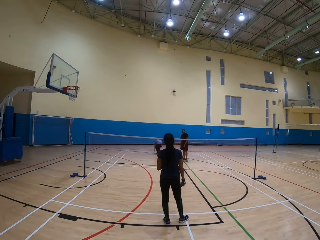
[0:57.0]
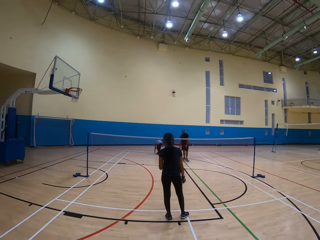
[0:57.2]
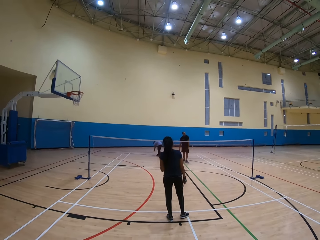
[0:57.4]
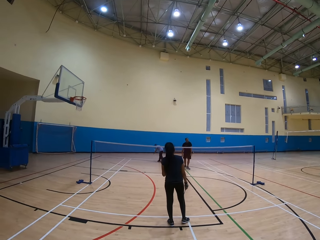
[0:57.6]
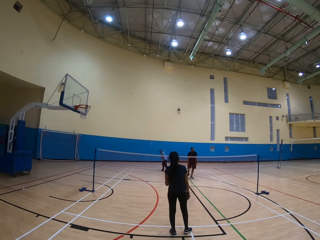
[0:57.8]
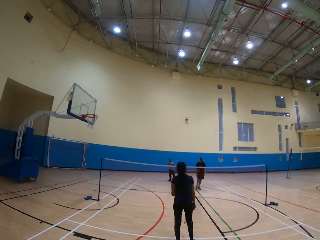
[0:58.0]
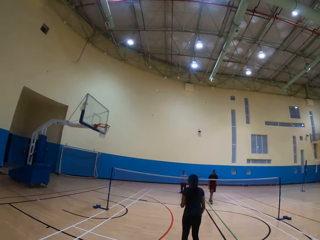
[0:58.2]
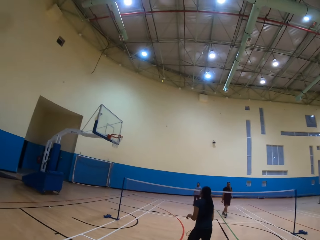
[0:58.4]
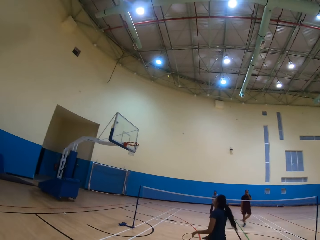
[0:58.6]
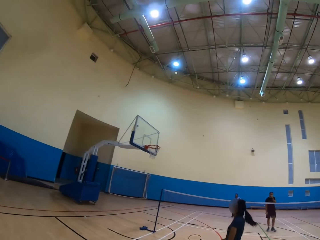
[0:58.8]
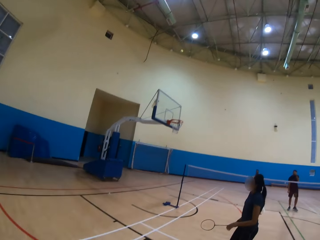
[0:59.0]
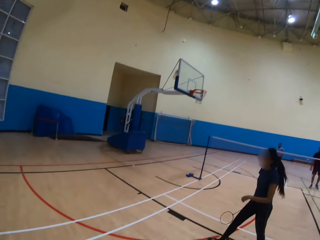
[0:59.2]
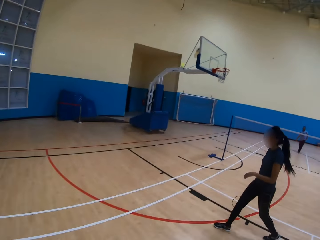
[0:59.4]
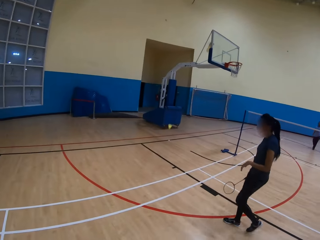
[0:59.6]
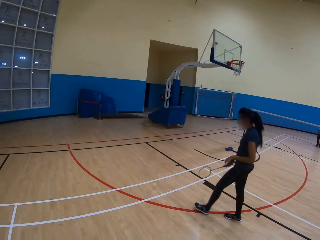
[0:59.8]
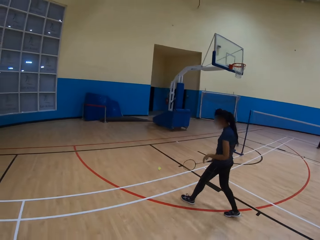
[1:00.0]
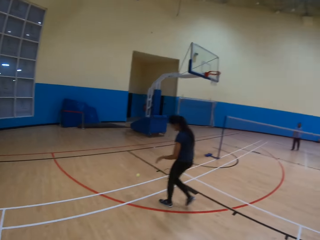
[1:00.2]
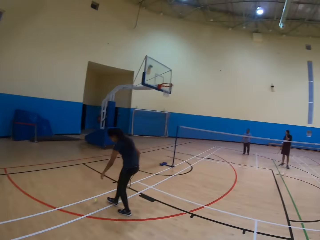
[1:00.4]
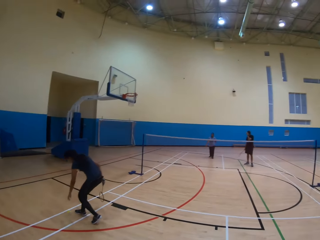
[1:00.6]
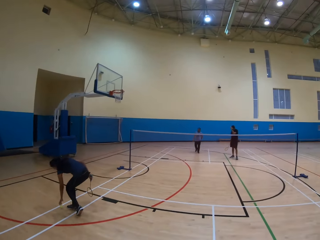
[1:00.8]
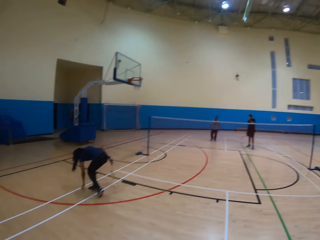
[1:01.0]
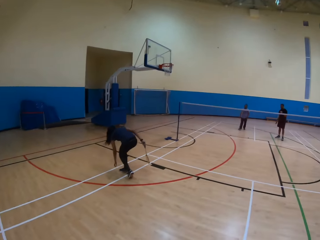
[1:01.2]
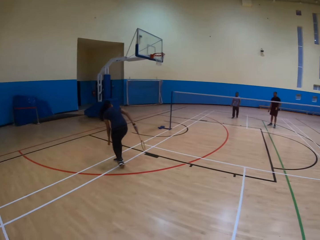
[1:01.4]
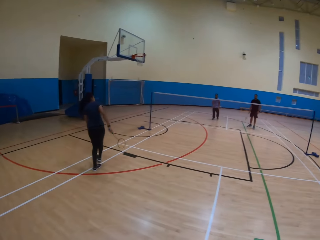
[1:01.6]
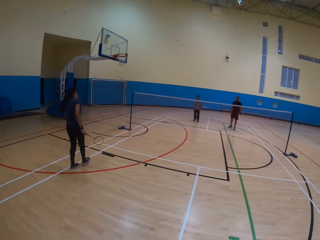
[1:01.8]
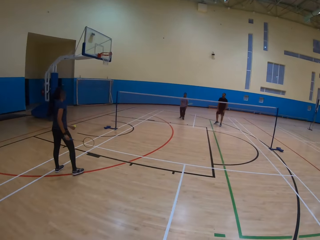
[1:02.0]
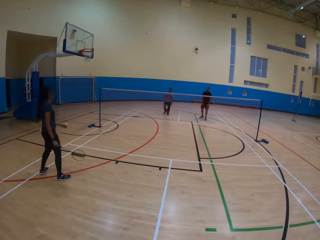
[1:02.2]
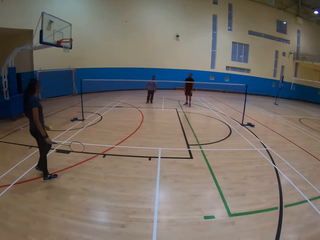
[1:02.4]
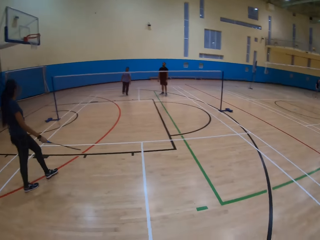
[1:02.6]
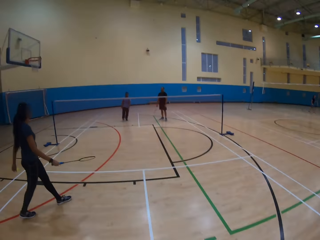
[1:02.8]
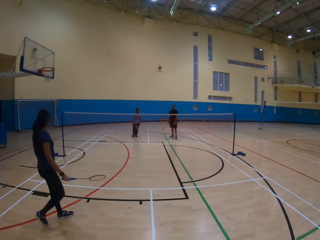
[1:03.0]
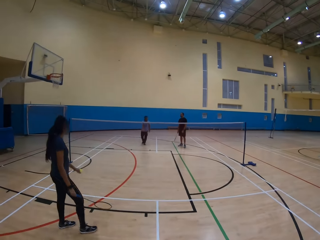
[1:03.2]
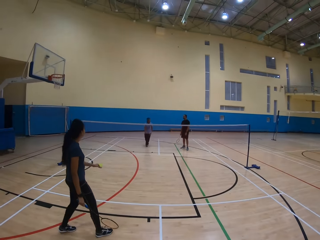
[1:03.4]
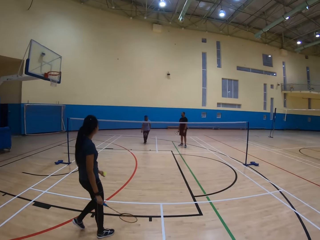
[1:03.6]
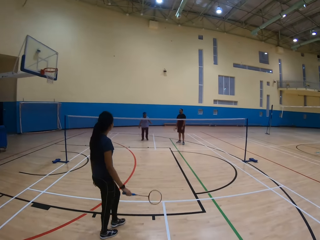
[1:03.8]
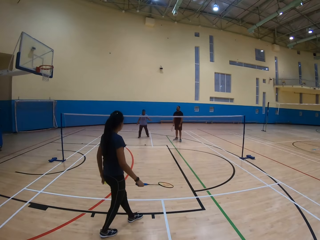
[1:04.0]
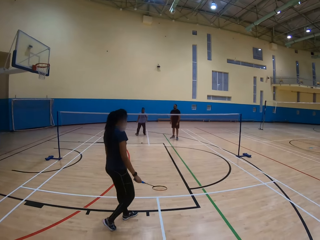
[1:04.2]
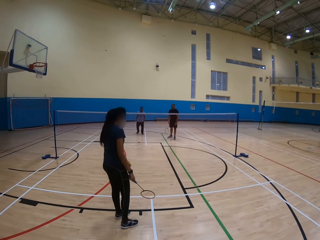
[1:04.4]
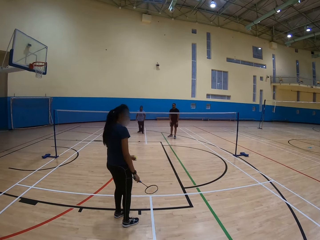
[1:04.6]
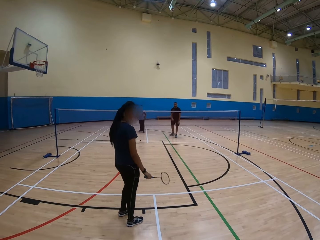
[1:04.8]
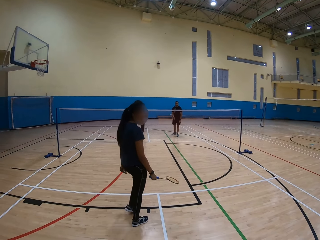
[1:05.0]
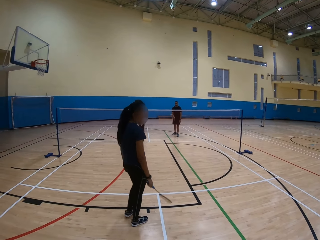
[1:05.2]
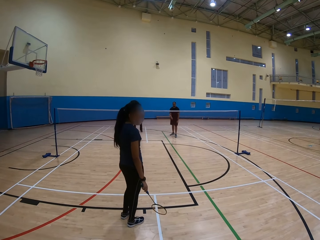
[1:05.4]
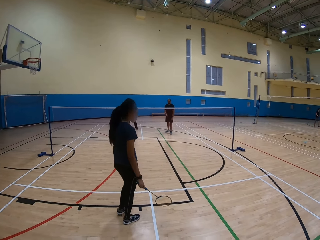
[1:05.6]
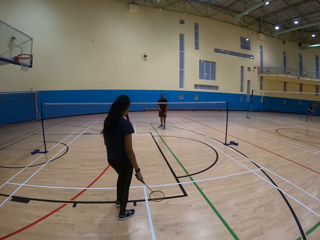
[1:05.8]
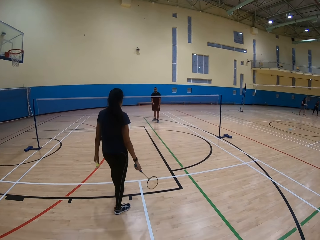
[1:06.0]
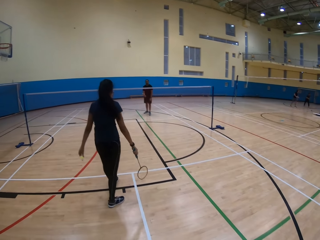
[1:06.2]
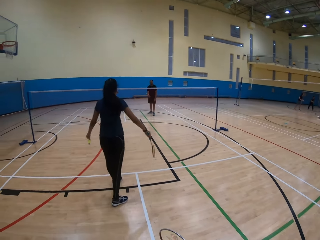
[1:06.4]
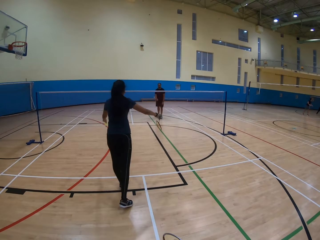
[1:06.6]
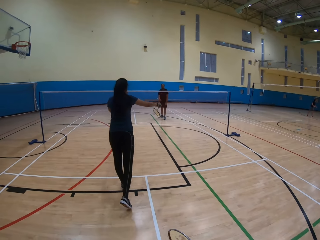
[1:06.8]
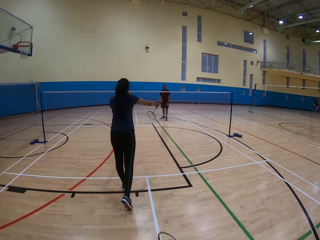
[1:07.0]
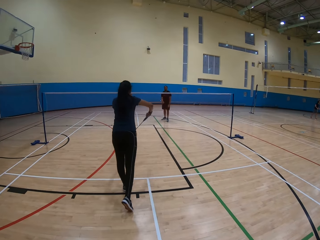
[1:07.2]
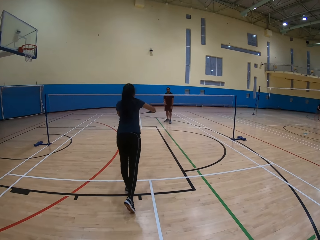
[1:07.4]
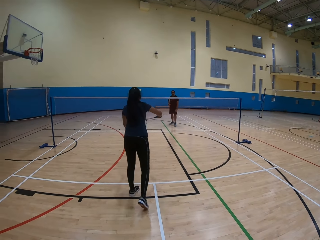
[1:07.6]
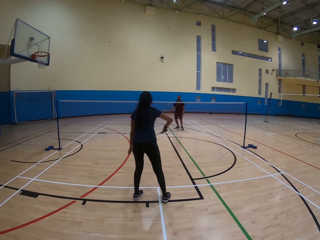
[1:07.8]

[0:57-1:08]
The man collects the ball. The woman moves her body. The man throws the ball. The woman moves around. The woman picks up the shuttlecock from the floor. The woman moves around and looks backward.

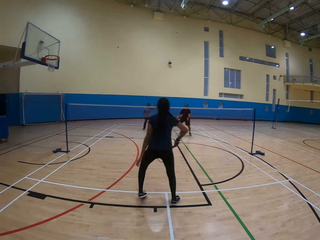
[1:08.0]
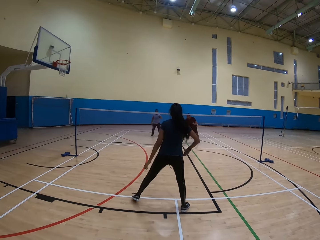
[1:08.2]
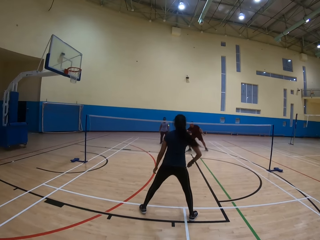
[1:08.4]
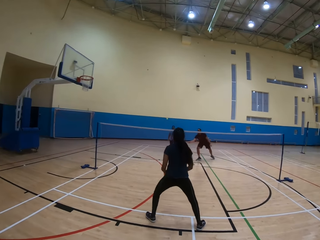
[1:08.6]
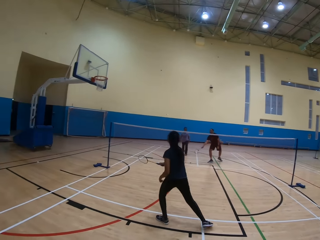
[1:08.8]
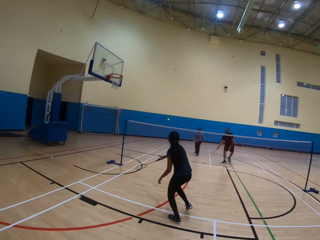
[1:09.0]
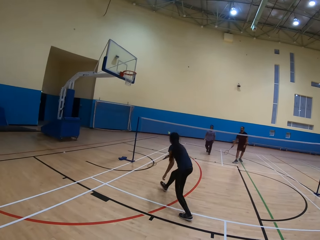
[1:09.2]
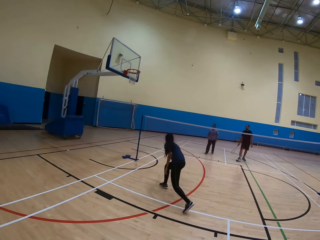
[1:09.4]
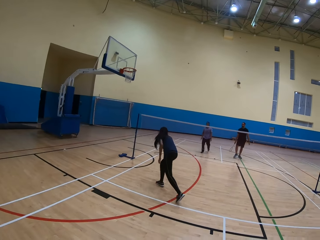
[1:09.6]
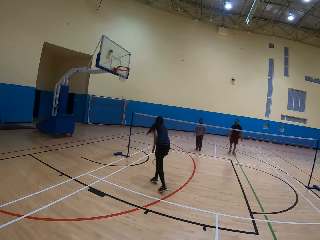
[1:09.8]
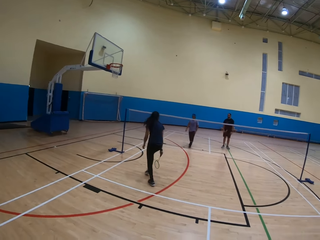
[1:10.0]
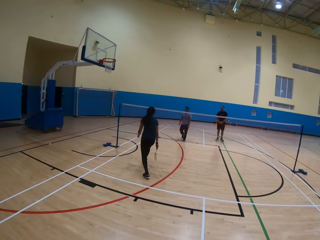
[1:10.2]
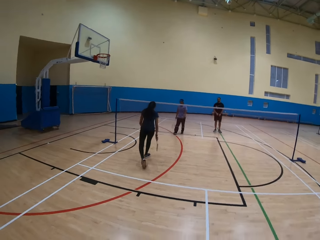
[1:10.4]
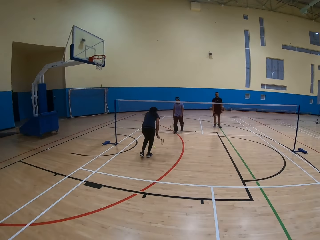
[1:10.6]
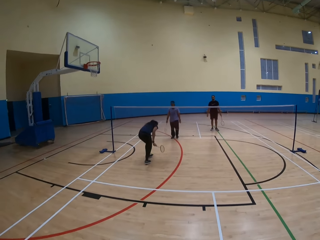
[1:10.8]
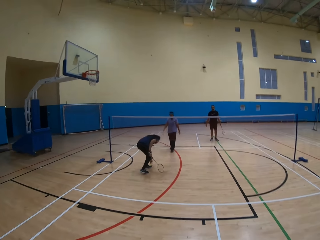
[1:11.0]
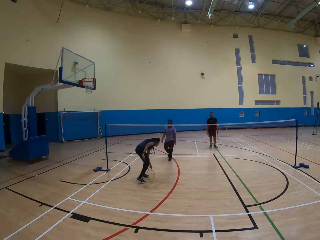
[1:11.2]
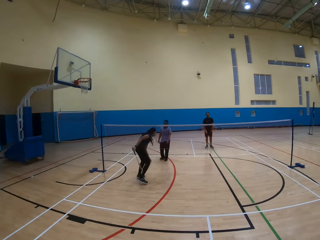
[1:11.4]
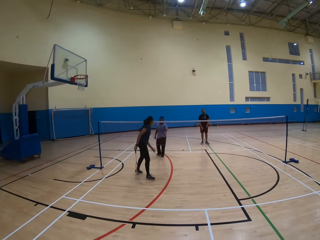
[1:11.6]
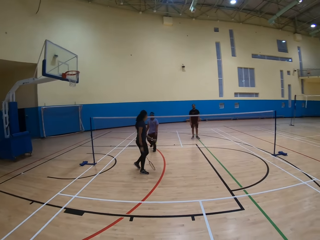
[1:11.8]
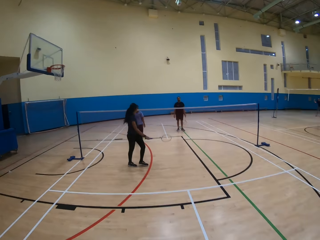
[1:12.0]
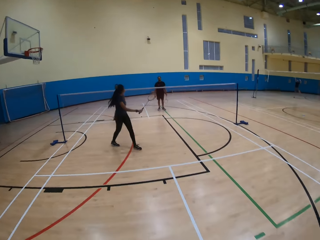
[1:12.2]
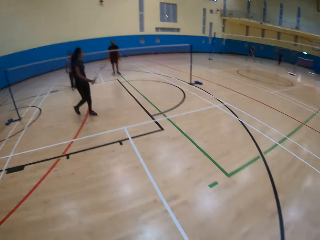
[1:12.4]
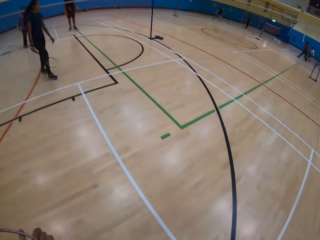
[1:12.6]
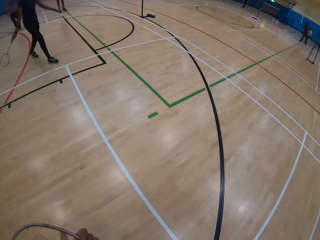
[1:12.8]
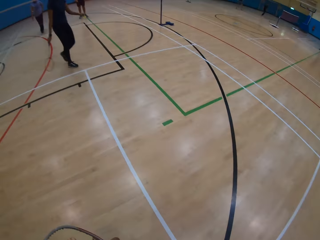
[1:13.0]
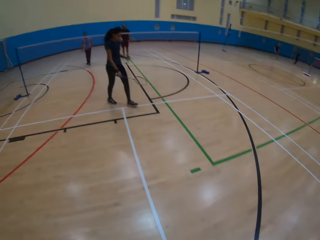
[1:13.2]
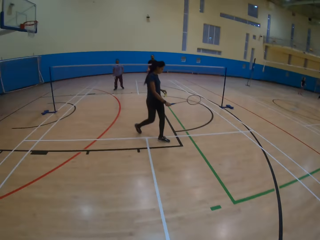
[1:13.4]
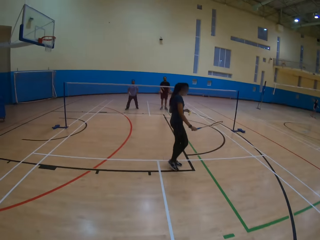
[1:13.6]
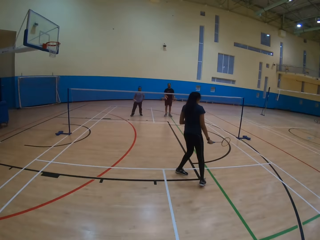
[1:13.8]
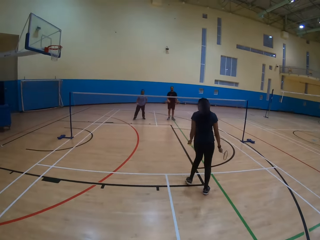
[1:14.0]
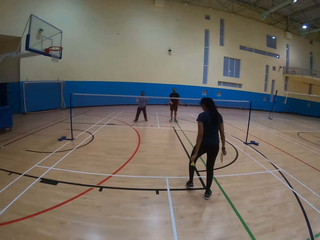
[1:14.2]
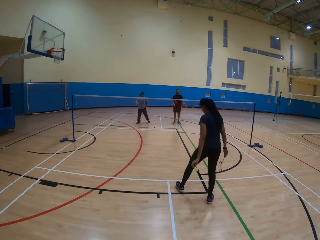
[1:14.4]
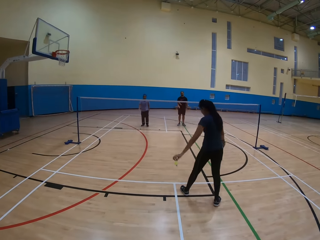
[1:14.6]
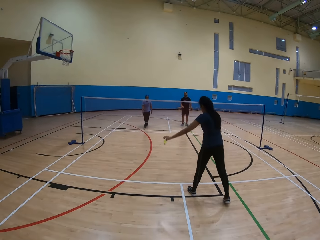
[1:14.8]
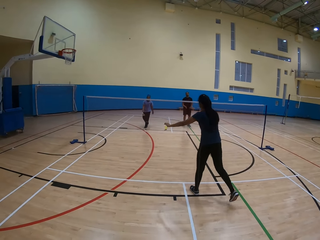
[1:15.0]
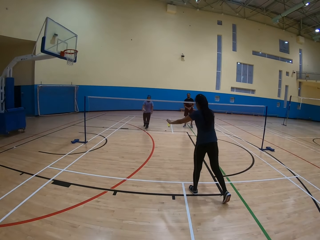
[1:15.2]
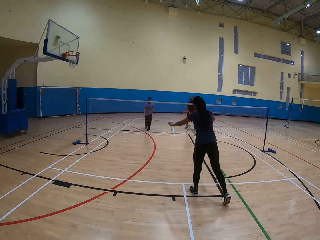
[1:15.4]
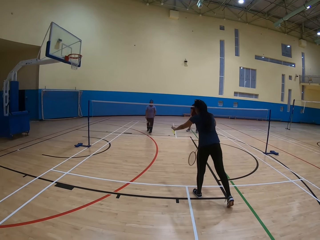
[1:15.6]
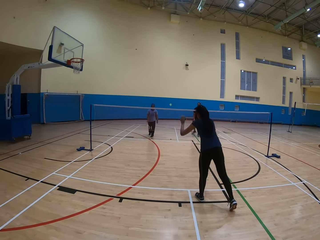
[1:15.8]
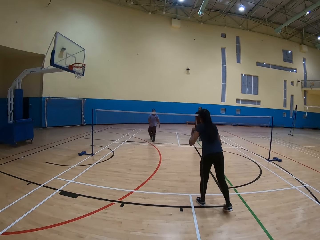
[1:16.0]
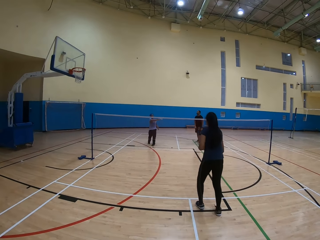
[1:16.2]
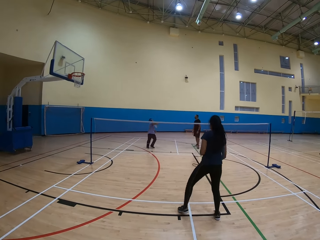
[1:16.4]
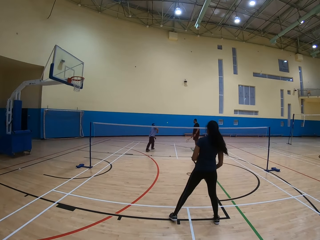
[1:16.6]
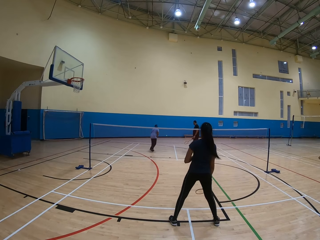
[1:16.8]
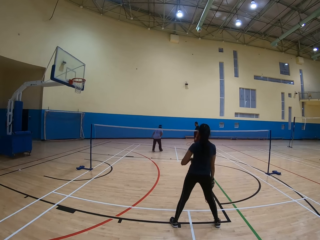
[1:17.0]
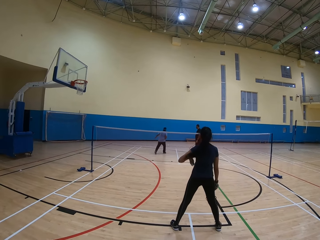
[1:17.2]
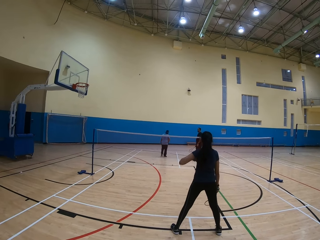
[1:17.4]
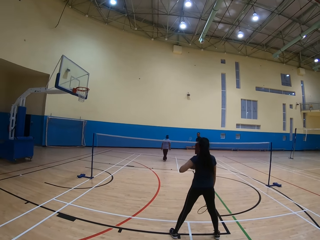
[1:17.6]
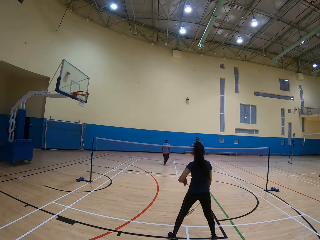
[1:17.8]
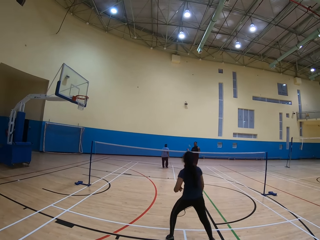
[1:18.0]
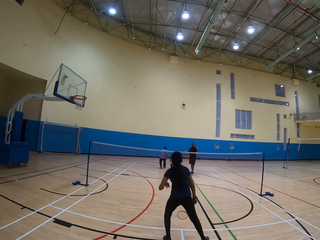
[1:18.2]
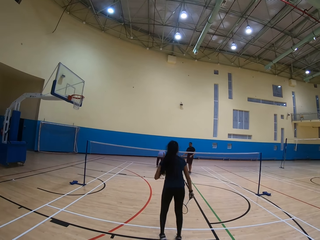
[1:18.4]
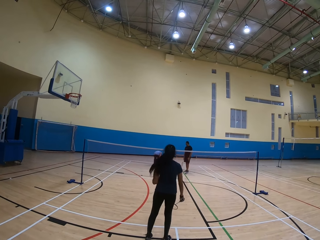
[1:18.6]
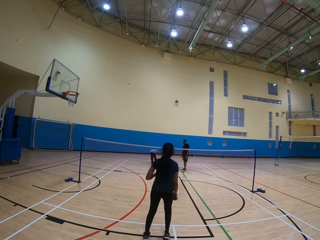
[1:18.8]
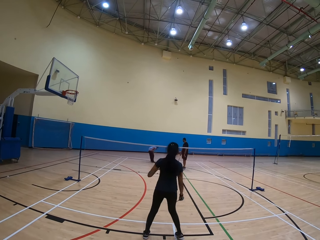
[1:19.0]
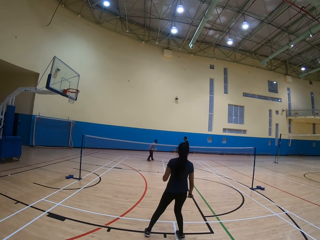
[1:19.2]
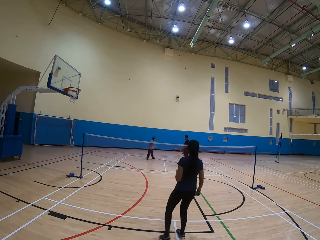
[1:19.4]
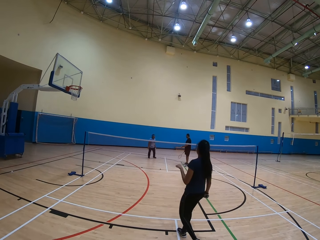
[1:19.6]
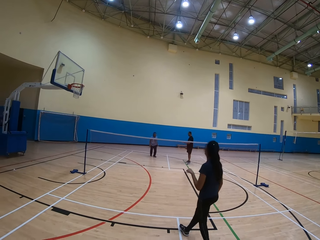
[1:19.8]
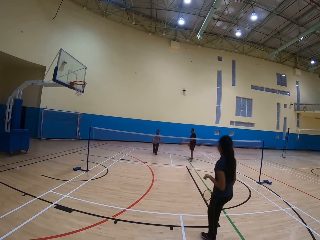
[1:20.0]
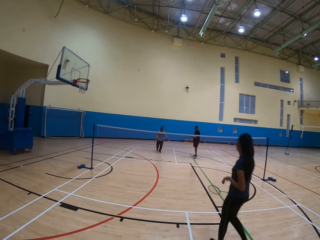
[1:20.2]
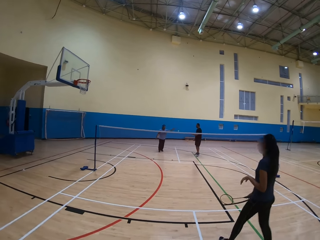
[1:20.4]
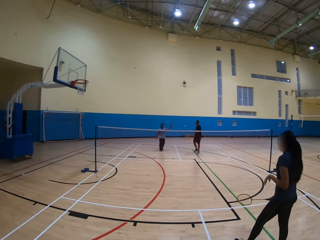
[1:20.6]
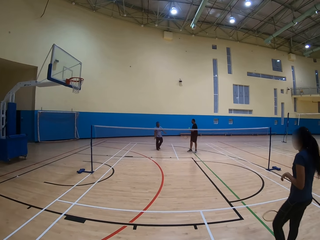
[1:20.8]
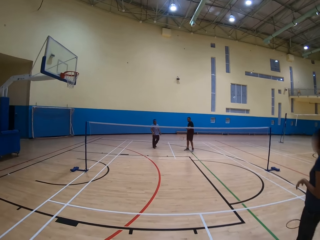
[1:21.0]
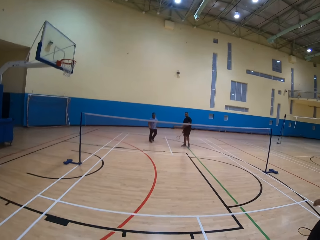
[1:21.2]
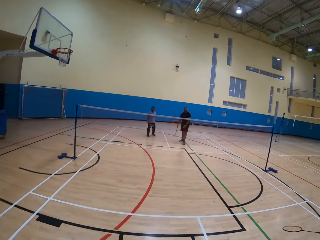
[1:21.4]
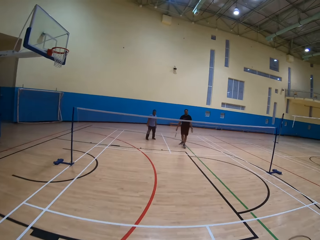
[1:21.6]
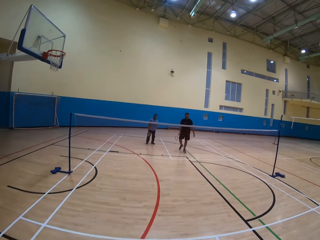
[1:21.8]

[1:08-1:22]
The woman throws the ball and plays the badminton game. Another man throws the ball and plays the badminton game. The woman plays the badminton game. The woman picks up the shuttlecock from the ground. The first man moves around. The woman moves around. The woman throws the ball and plays the badminton game. The first man moves around. The first man collects the ball. The woman jumps. The first man passes the ball to the other man. The woman moves backward.
